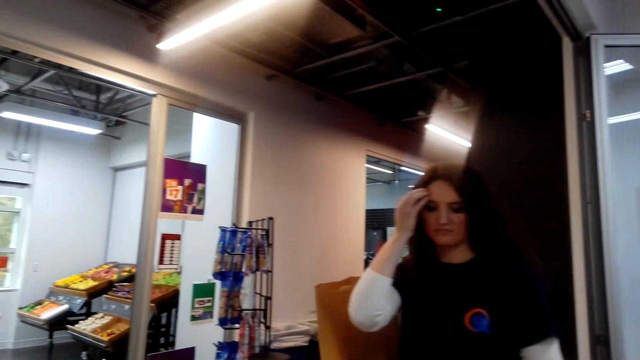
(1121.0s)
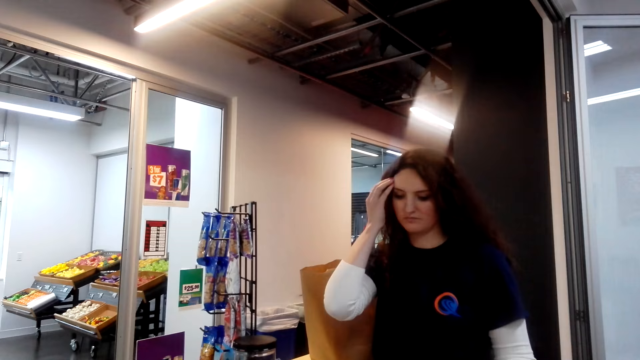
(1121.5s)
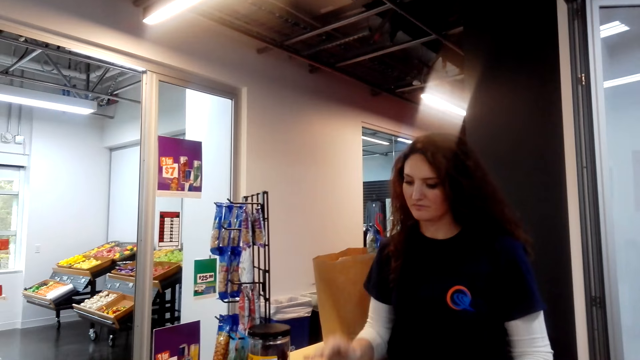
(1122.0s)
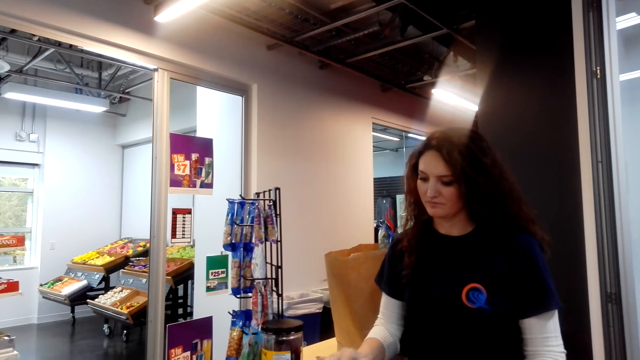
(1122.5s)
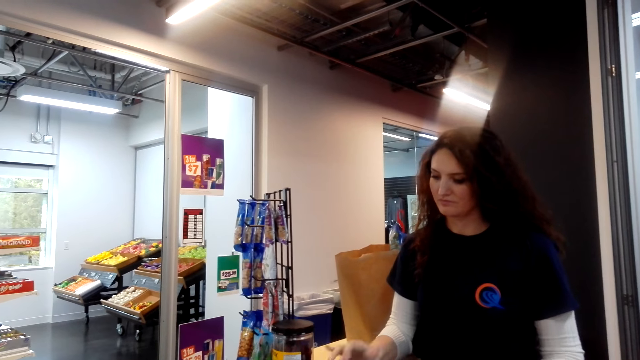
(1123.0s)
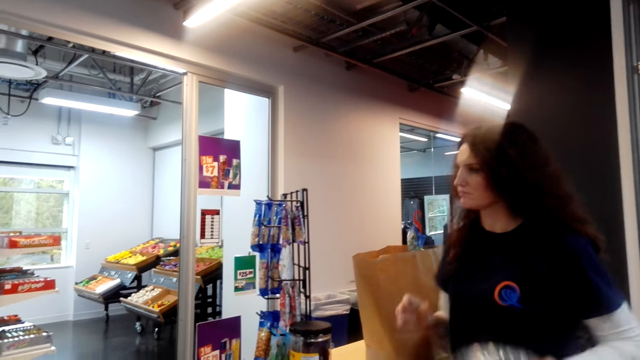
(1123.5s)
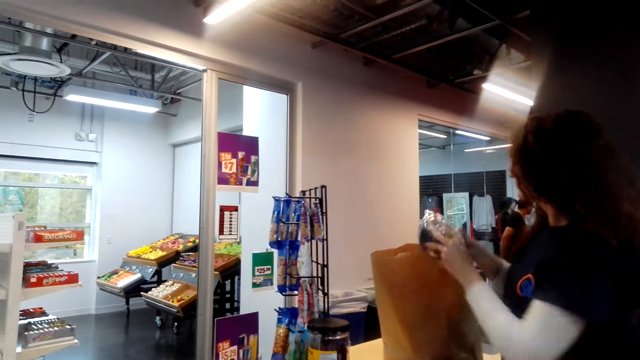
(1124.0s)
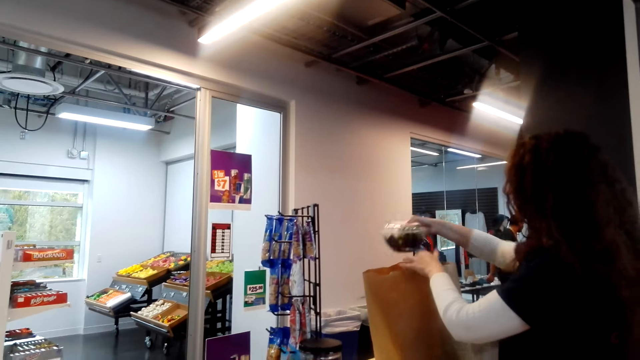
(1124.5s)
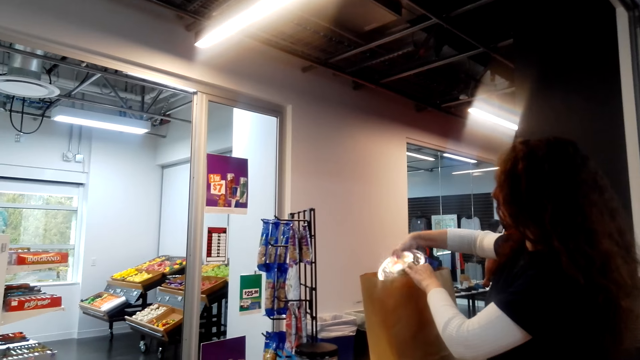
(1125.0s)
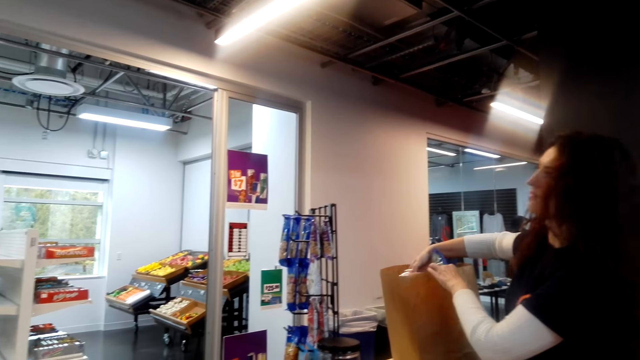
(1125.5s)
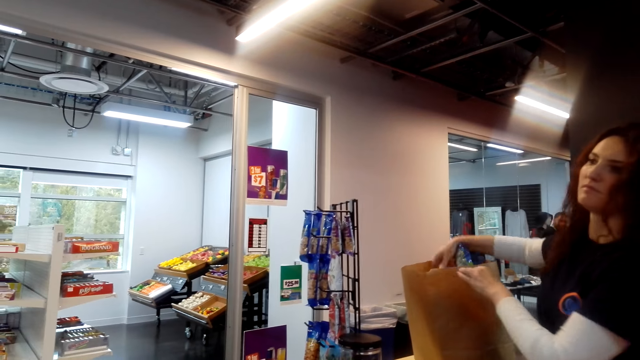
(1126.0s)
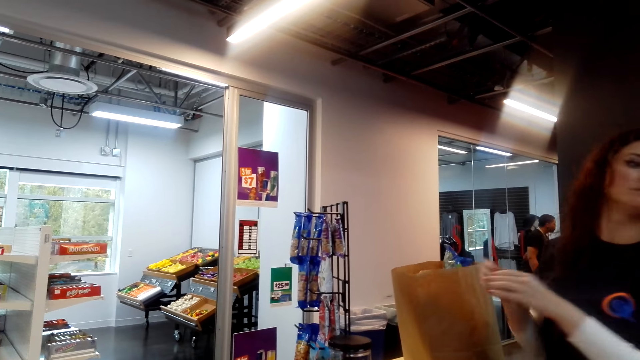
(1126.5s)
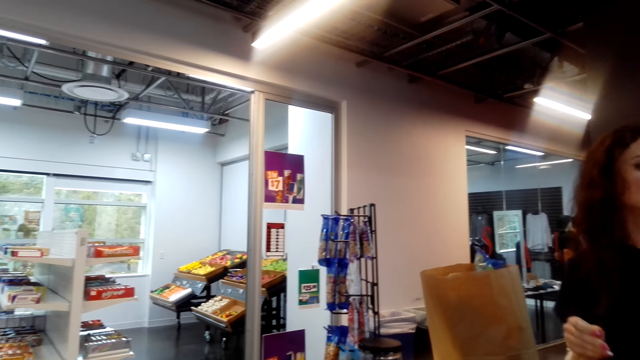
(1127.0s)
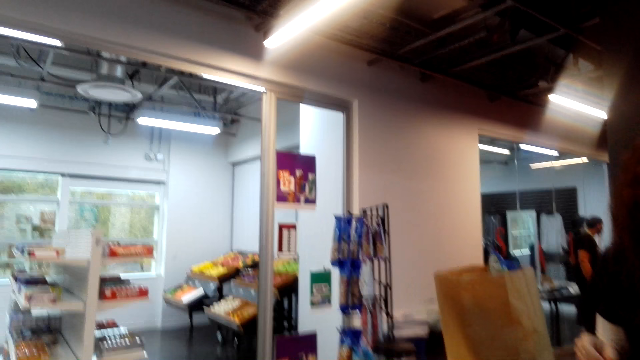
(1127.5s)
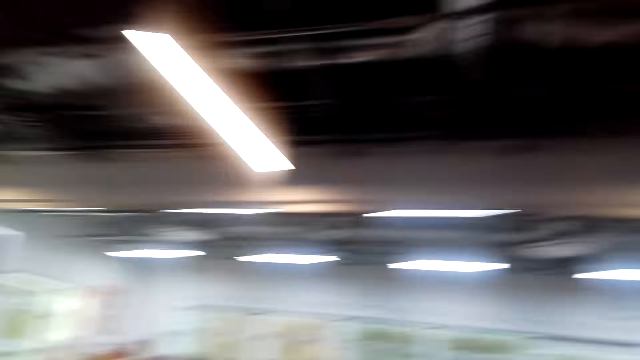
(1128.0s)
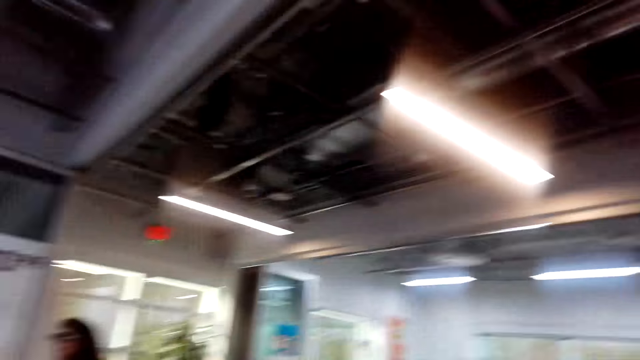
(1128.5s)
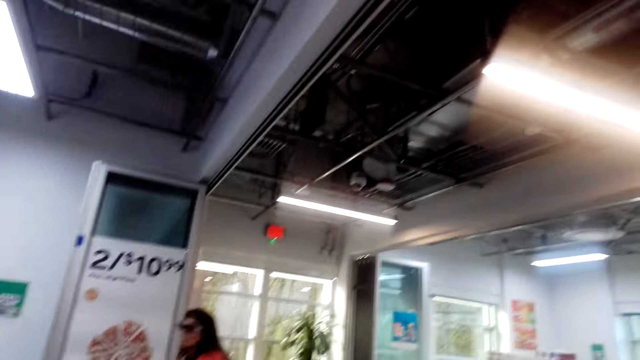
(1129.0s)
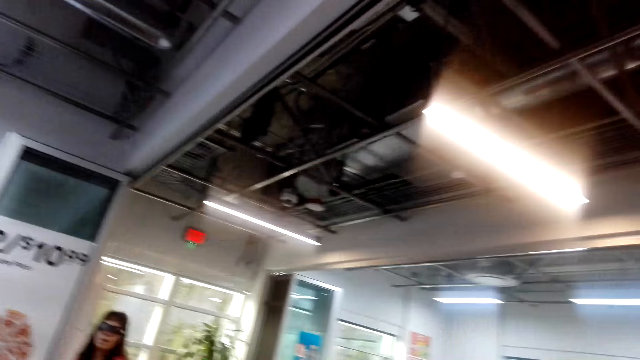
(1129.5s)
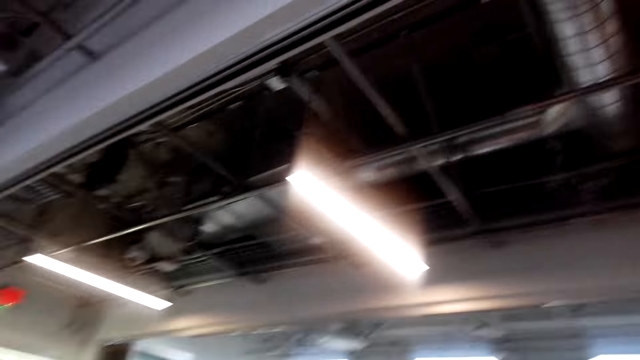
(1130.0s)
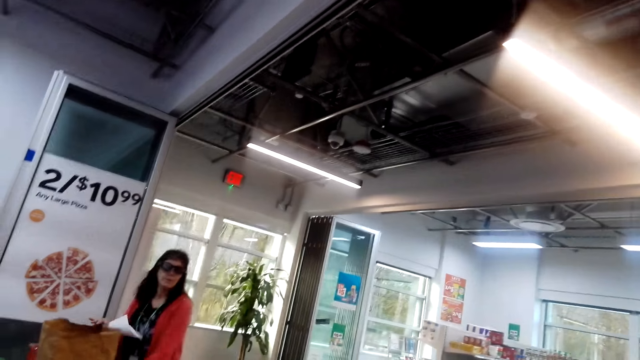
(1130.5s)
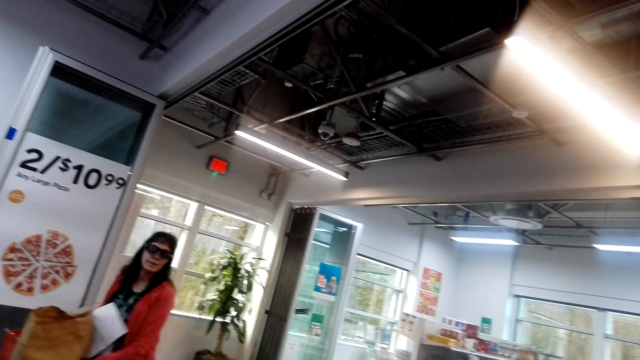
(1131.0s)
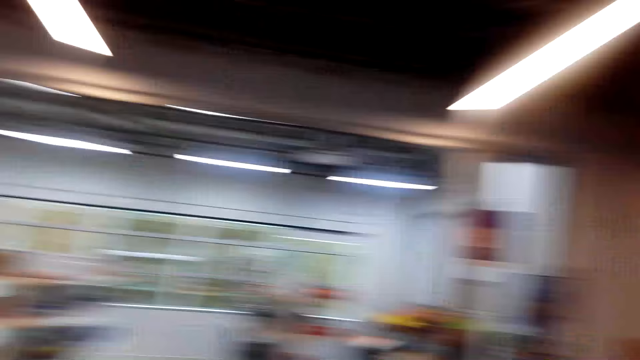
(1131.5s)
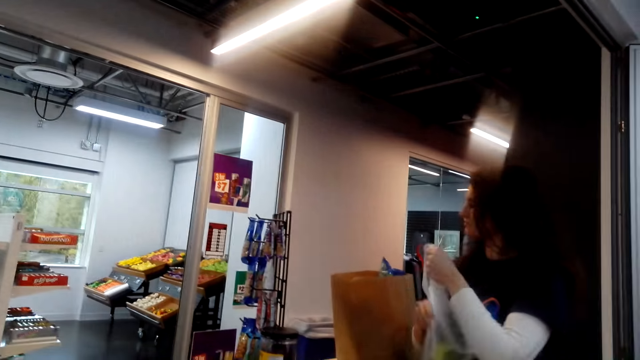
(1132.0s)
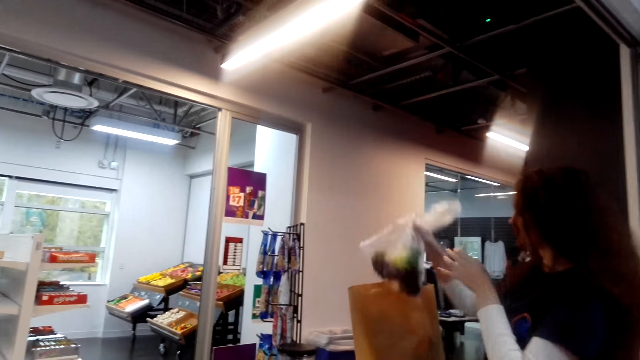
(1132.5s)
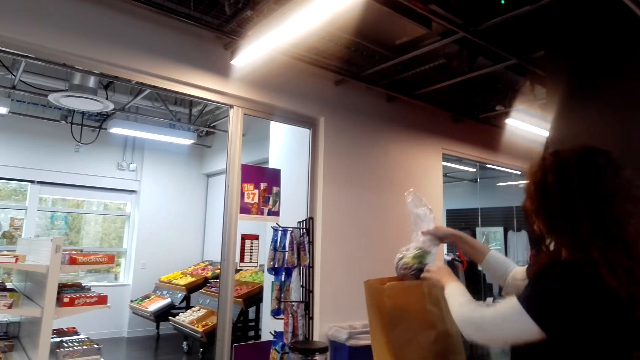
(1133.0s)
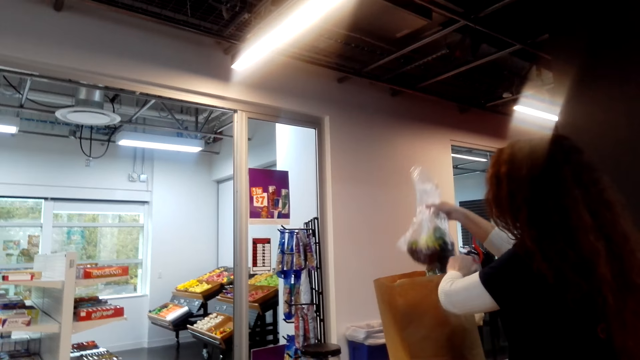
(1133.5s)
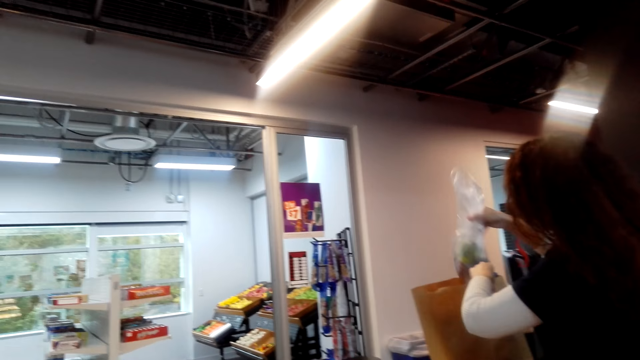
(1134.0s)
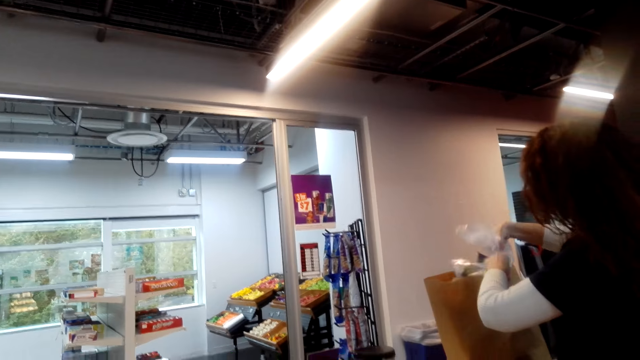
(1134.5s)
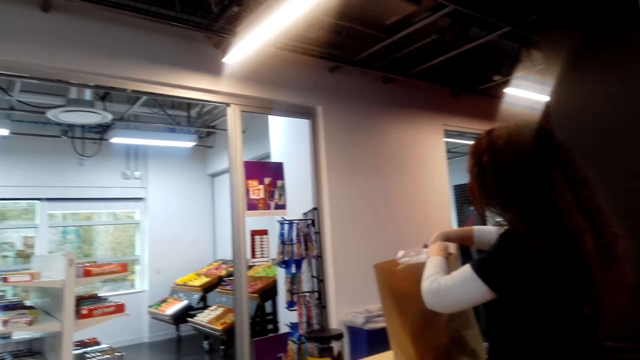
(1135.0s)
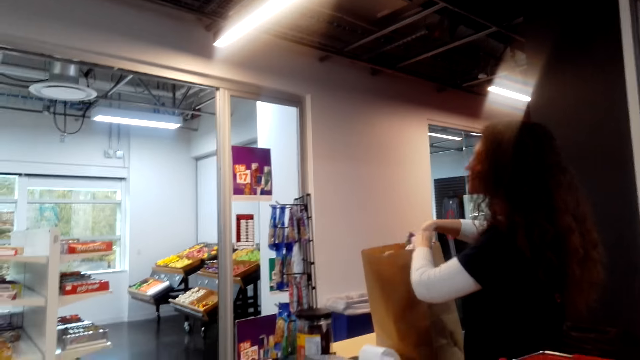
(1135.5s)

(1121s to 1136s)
The cashier touches her face with right hand. The cashier operates the cash register machine and types on a computer with right hand. The cashier holds a package and puts a plastic food container inside a paper bag. The camera wearer looks around. They interact with a lady. The lady holds a carrier bag. The camera wearer looks around. The cashier puts a polythene bag with food inside the paper bag.

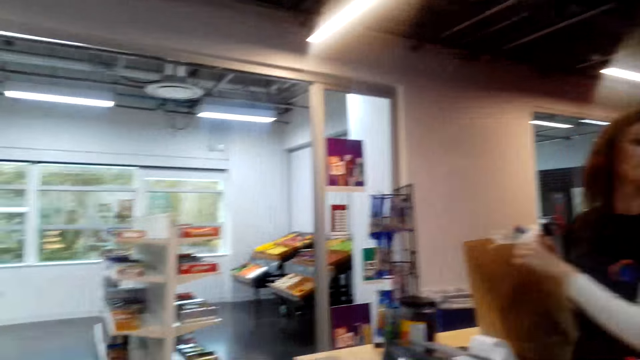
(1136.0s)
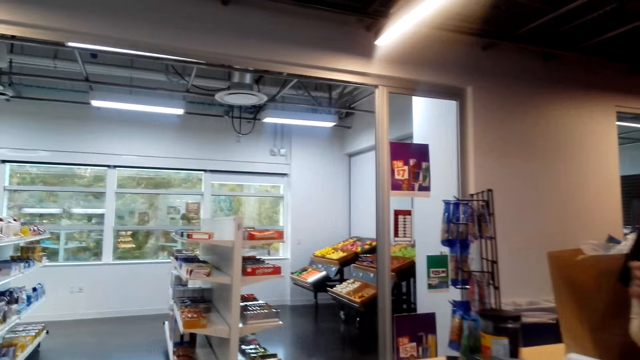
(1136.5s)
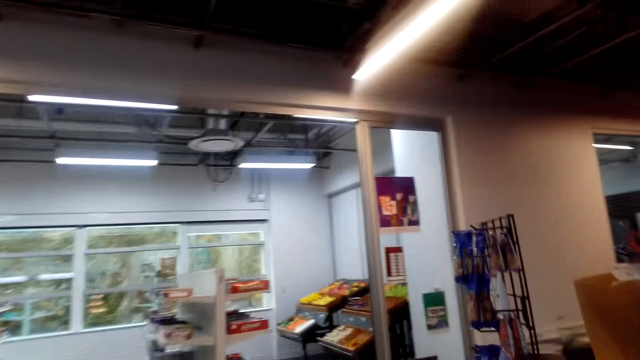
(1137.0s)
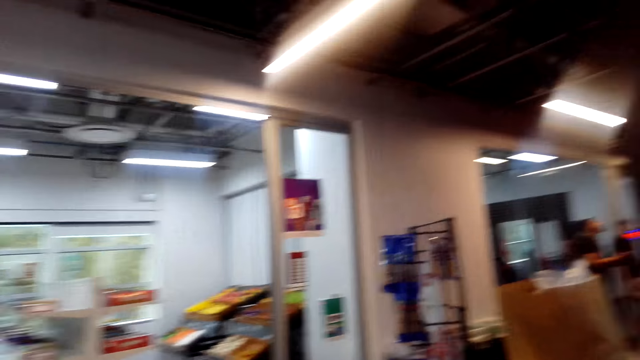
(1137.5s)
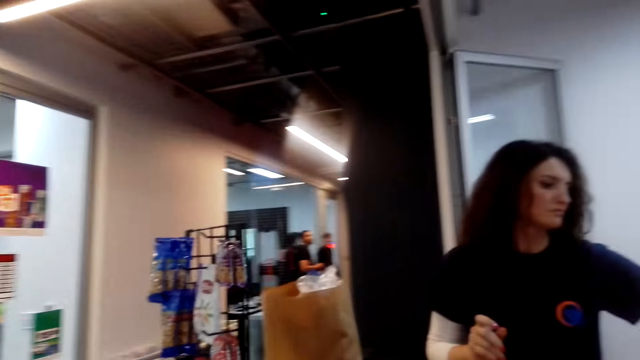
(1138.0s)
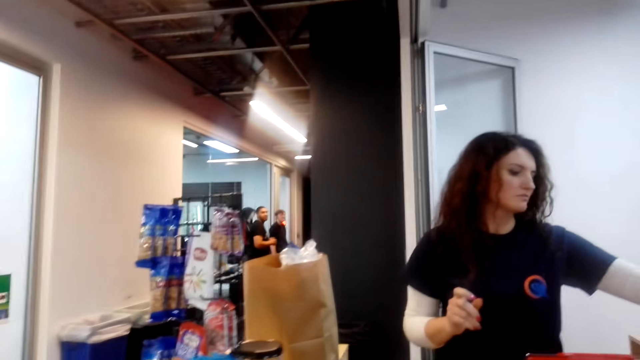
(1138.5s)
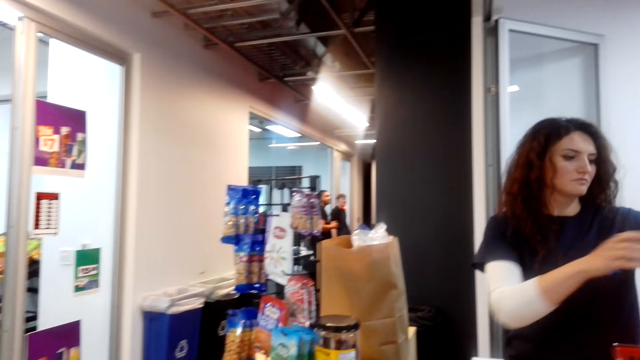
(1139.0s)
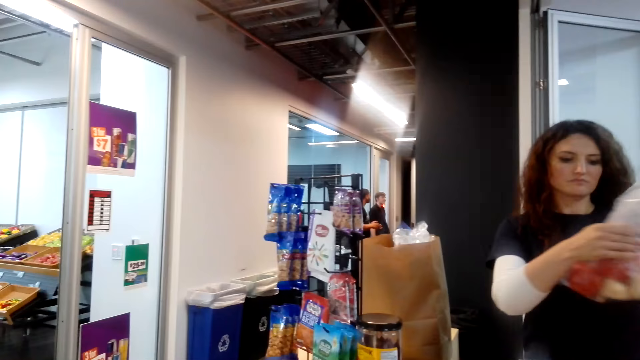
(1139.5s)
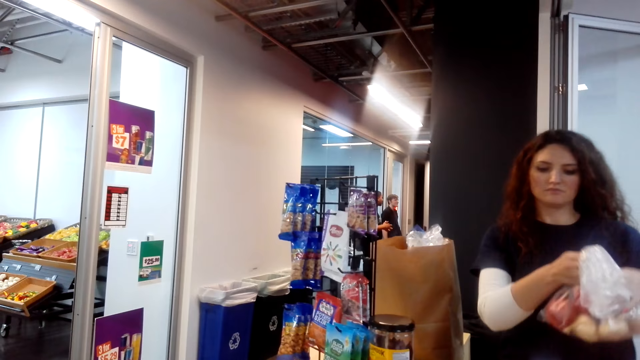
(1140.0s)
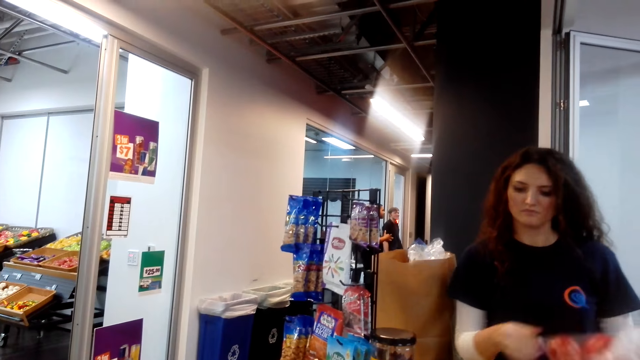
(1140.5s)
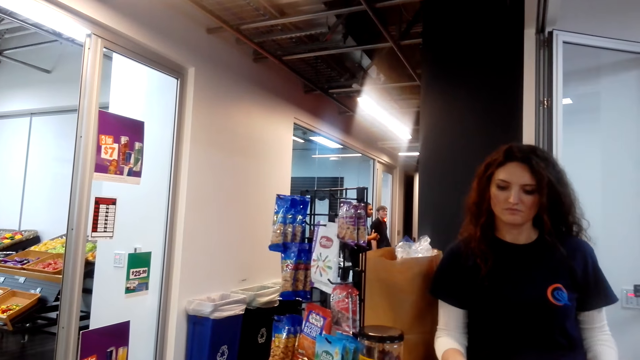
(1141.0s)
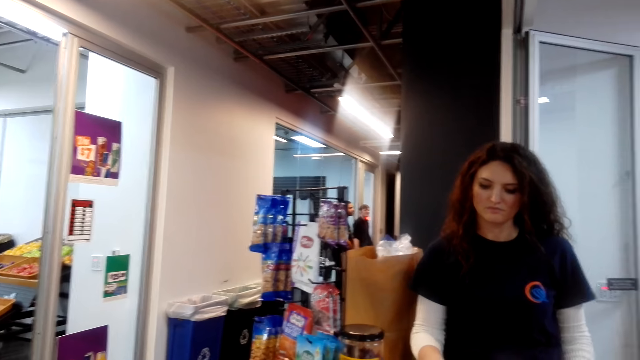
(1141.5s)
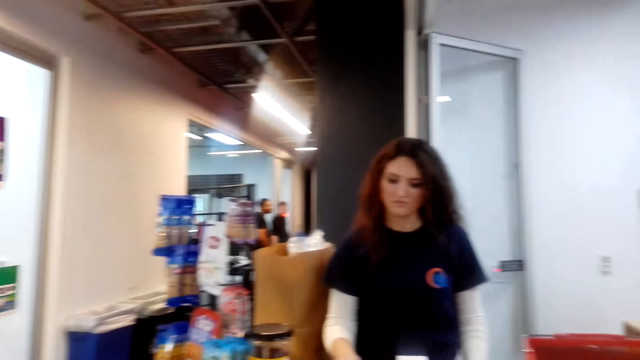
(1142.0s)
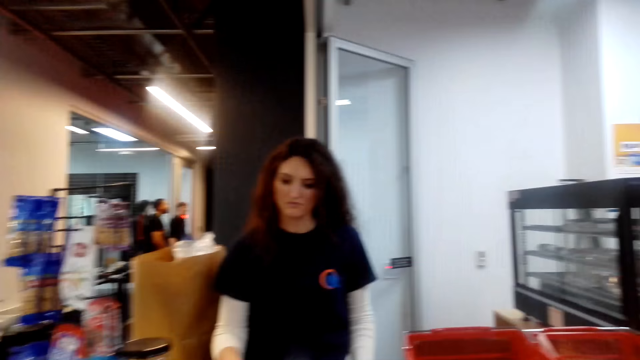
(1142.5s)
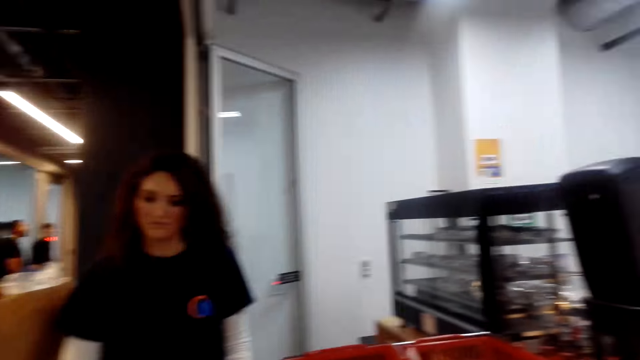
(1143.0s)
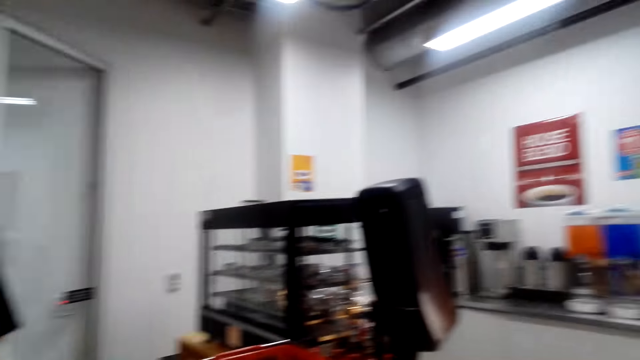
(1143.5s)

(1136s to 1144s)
The camera wearer looks around. The cashier holds a vegetable, picks up a polythene bag with food and types in a computer with right hand. The camera wearer moves around.
